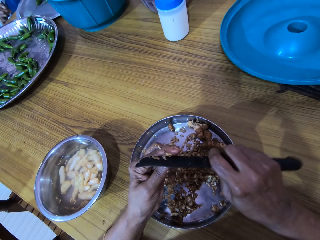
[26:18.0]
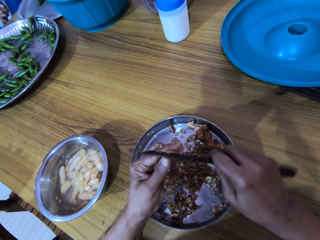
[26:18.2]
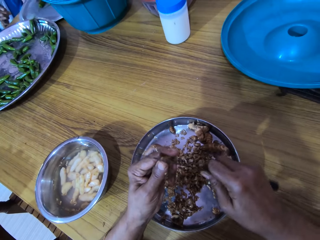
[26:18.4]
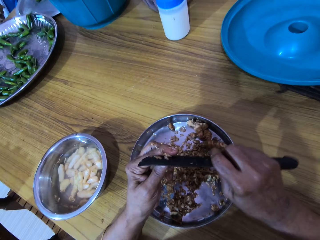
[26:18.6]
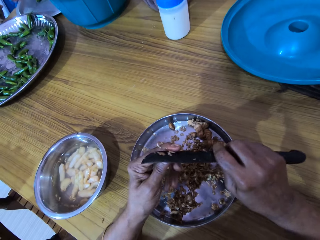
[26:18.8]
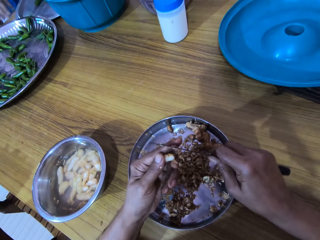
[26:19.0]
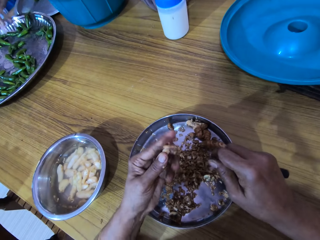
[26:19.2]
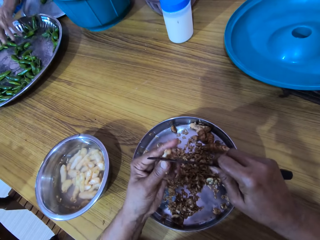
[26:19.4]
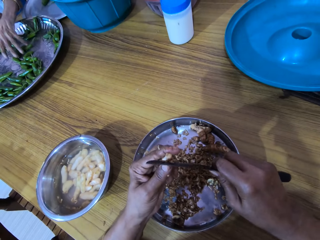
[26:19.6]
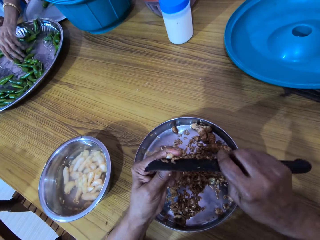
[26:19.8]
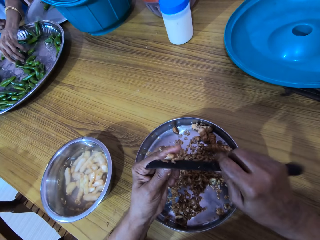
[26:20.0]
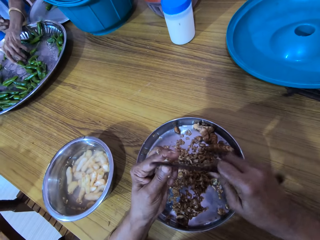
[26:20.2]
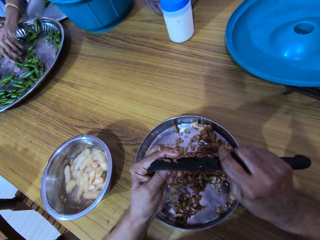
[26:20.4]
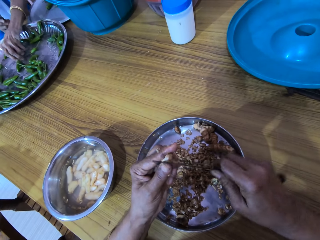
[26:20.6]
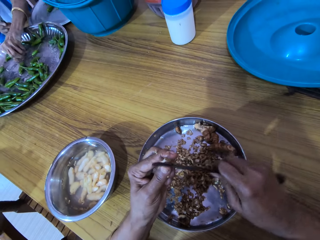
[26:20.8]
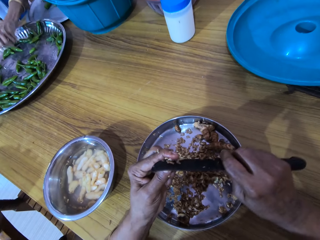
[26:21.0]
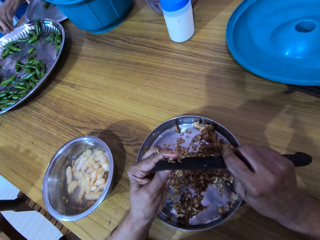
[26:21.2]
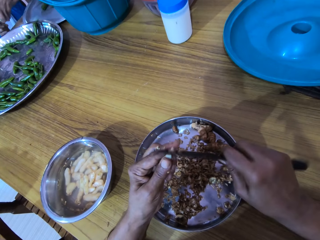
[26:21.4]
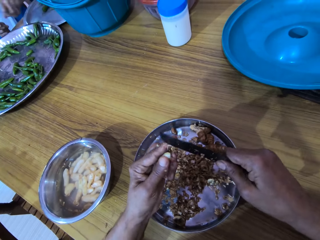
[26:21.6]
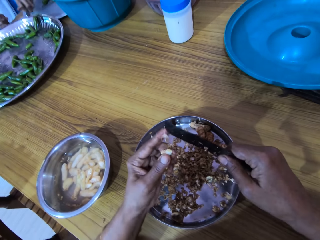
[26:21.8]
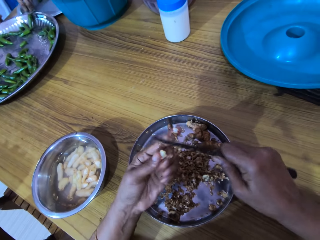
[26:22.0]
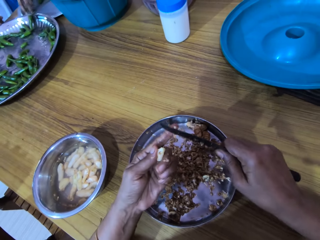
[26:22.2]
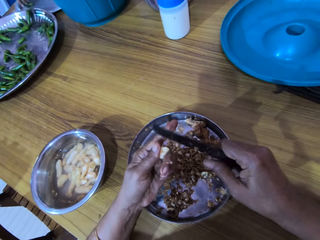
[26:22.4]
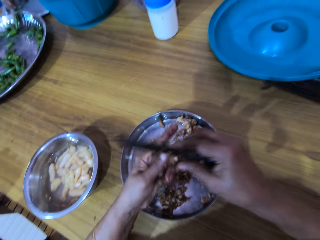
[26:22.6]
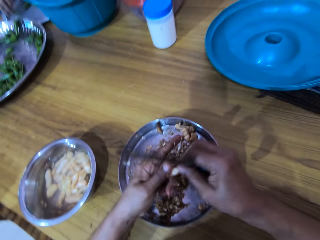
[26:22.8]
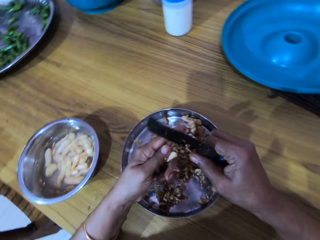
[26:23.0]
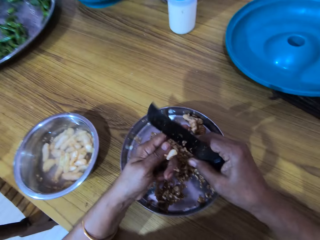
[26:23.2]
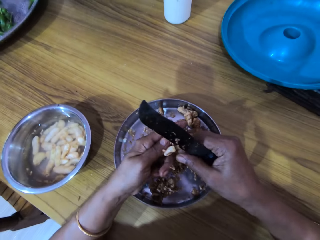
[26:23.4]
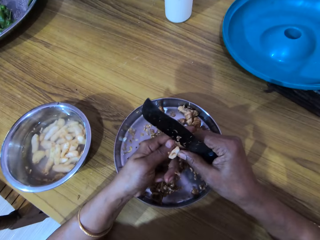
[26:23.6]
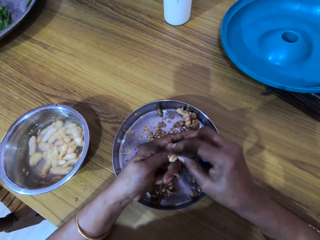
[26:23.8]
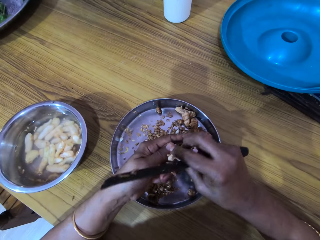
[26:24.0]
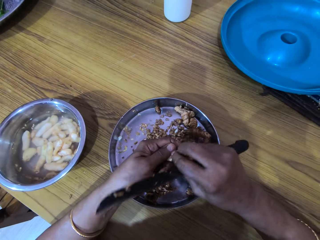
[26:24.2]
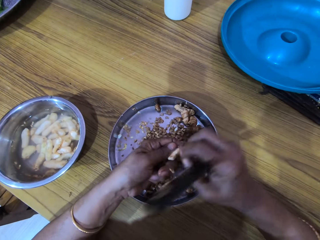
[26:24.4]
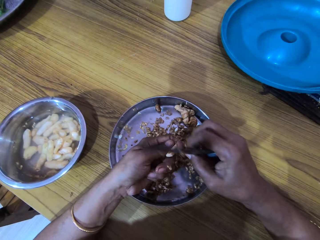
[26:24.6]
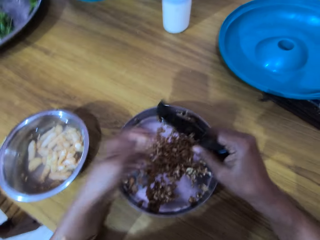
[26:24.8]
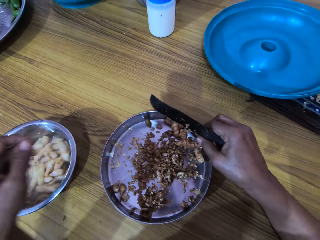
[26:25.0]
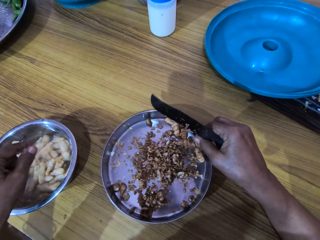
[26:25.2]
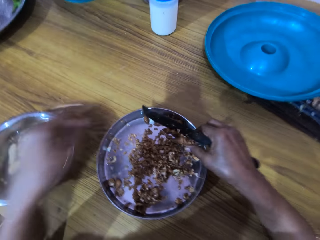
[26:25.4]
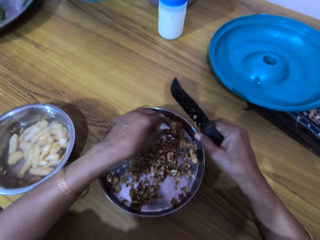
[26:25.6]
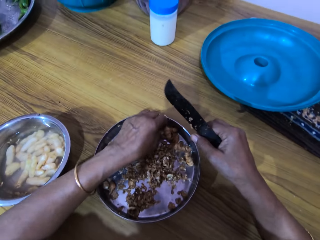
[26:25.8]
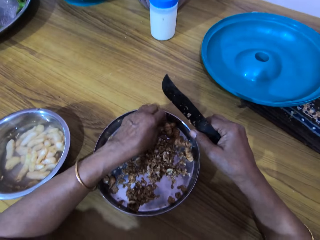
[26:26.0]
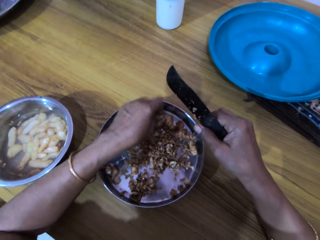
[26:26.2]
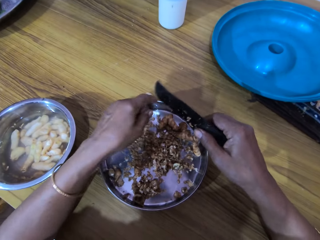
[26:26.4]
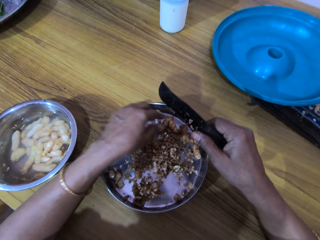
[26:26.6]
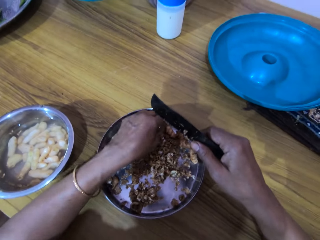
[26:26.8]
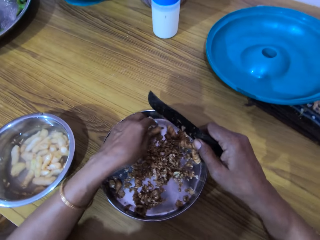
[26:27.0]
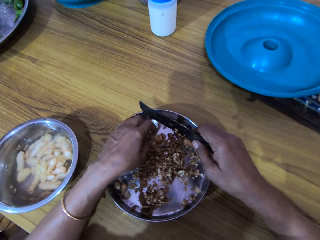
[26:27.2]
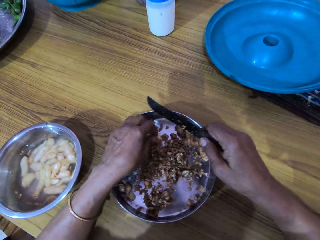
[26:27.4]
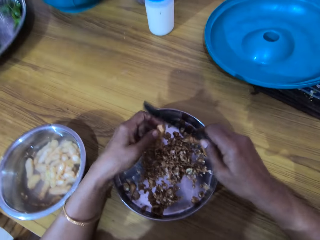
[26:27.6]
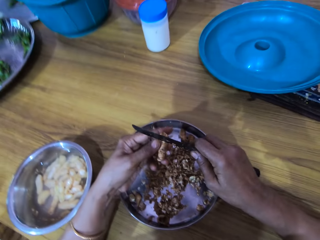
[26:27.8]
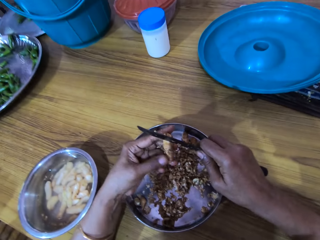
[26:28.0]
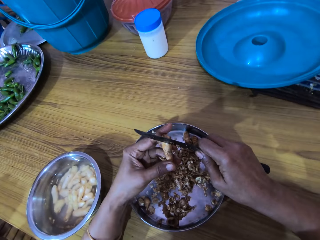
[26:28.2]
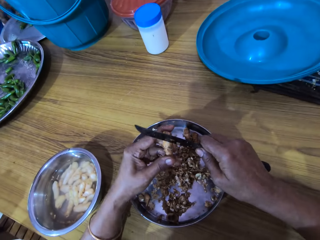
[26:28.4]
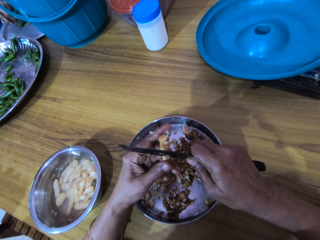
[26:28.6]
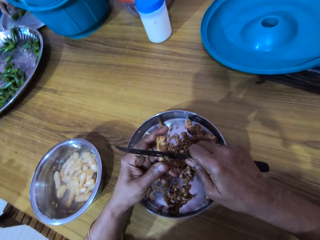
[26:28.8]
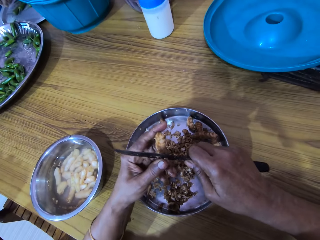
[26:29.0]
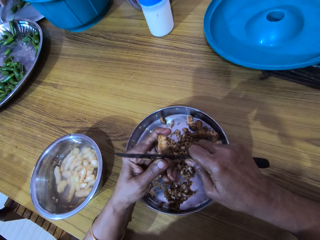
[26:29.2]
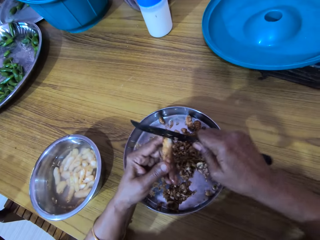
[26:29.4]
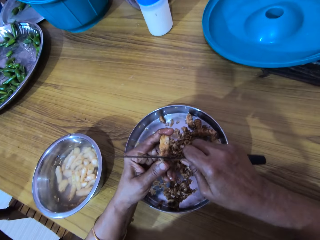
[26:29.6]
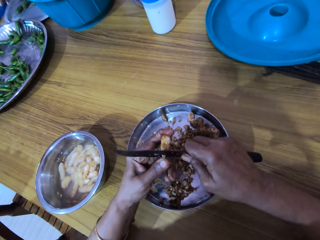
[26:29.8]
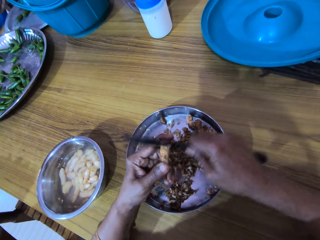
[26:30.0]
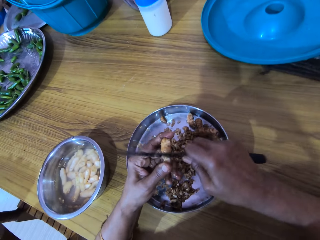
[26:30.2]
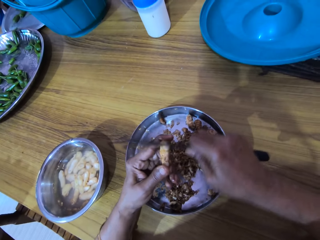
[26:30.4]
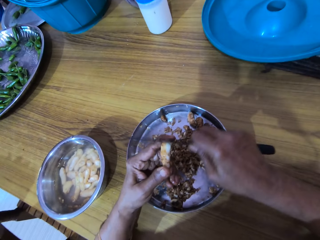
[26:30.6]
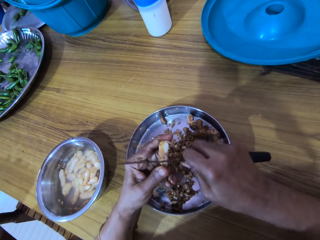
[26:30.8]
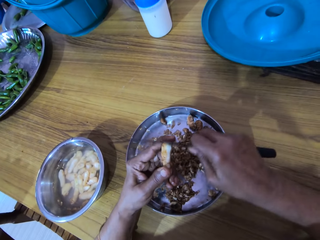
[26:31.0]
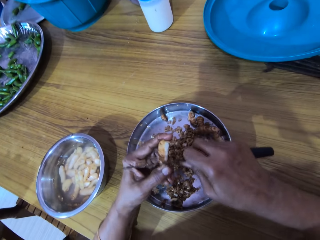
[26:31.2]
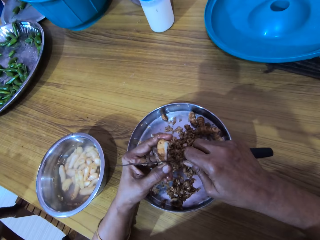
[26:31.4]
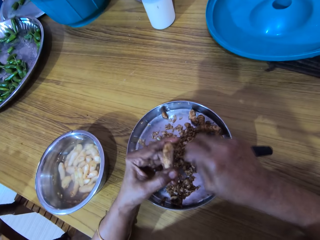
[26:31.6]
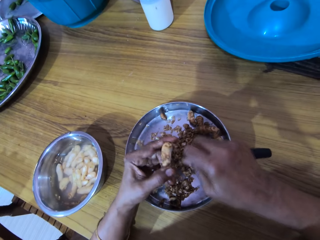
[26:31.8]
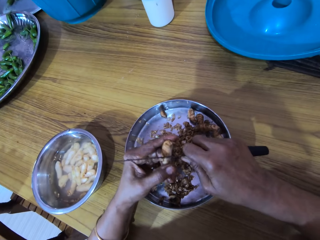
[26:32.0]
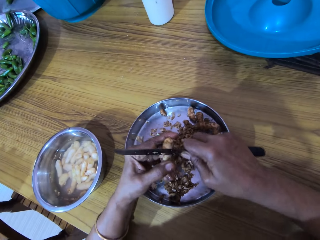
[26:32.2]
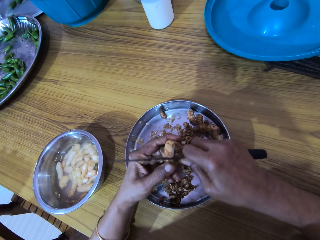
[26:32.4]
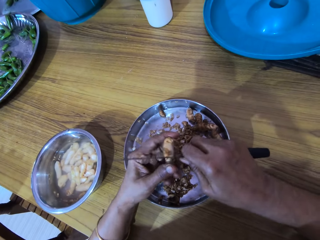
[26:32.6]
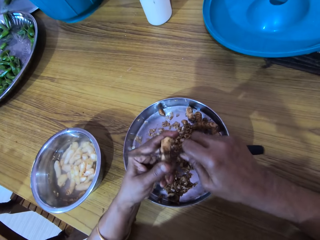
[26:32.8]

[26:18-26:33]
The woman picks some chili peppers from the tray on the table with her left hand and drops the chili peppers on the tray on the table with her left hand. The camera wearer peels the ginger in her left hand with her right hand. She drops the ginger in the bowl on the table with her left hand. She picks the ginger from the plate on the table with her left hand. She peels the ginger in her left hand with the knife in her right hand.

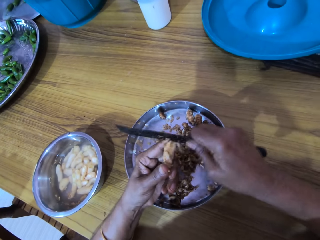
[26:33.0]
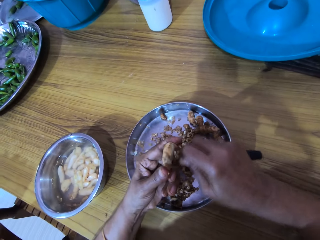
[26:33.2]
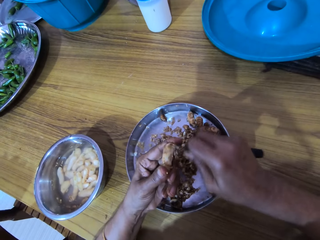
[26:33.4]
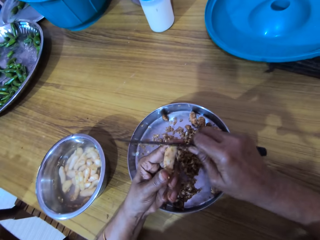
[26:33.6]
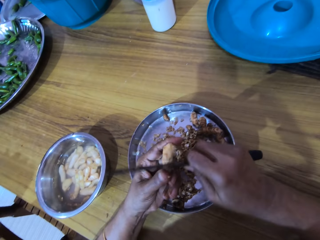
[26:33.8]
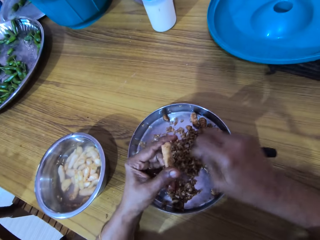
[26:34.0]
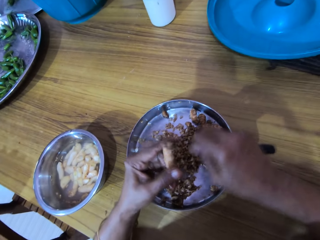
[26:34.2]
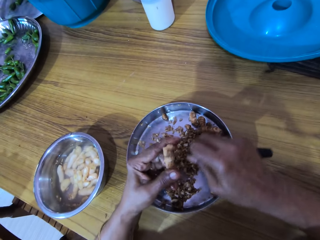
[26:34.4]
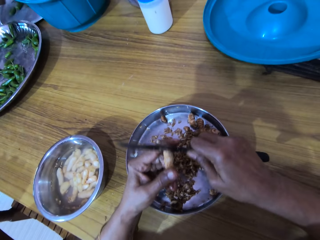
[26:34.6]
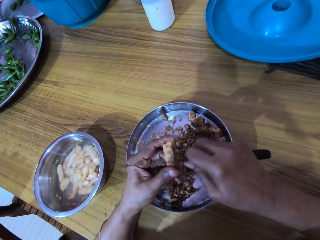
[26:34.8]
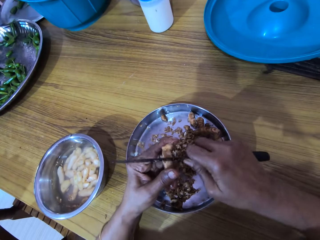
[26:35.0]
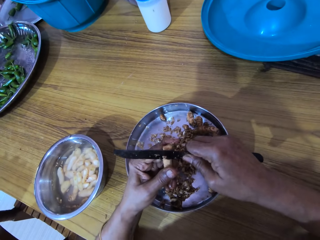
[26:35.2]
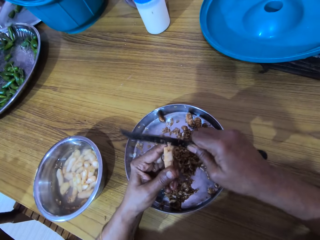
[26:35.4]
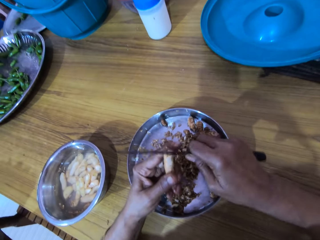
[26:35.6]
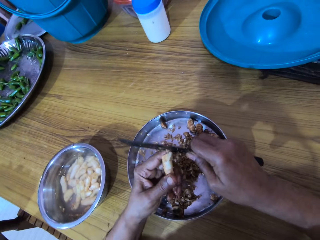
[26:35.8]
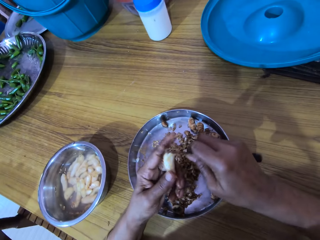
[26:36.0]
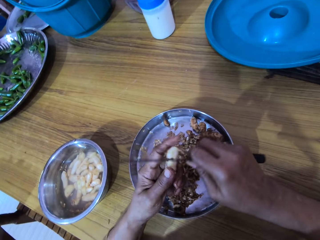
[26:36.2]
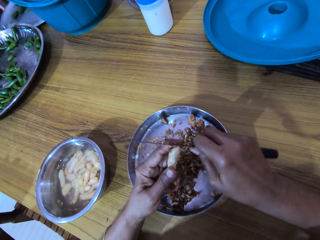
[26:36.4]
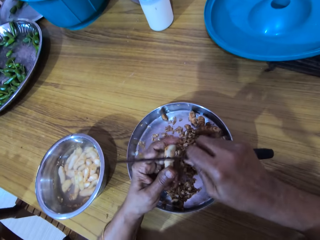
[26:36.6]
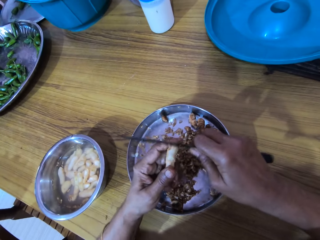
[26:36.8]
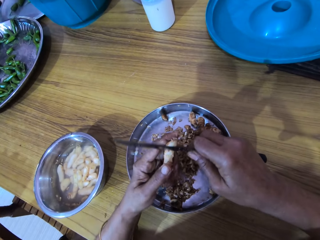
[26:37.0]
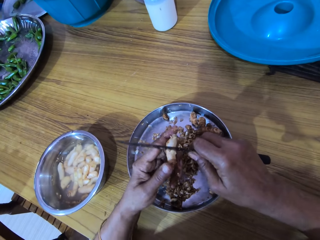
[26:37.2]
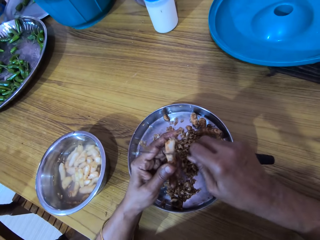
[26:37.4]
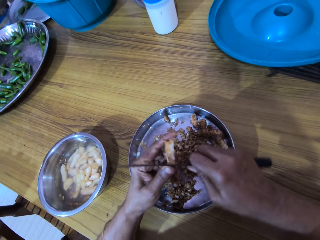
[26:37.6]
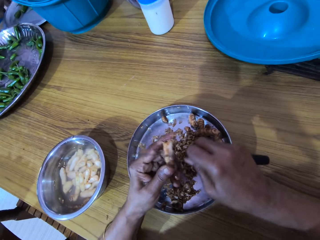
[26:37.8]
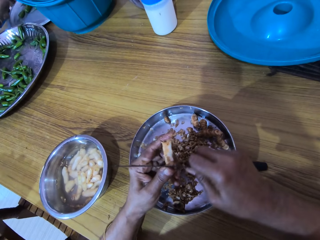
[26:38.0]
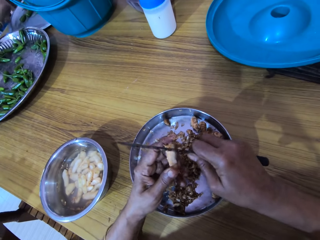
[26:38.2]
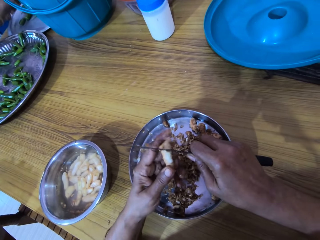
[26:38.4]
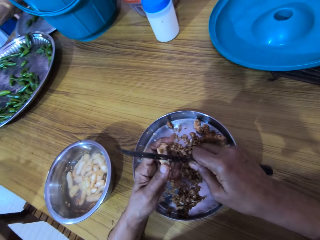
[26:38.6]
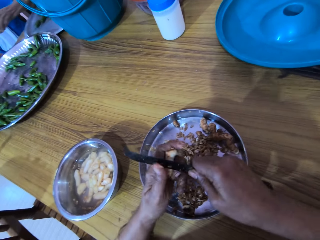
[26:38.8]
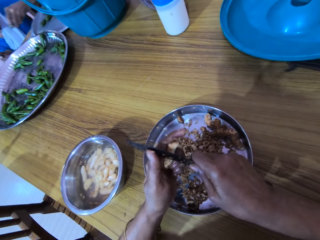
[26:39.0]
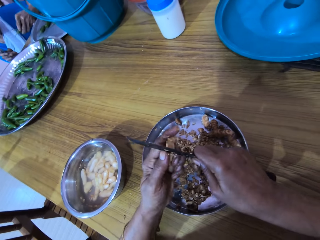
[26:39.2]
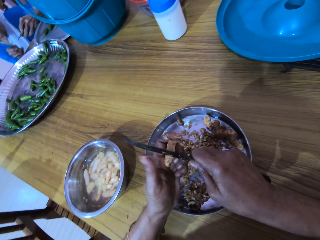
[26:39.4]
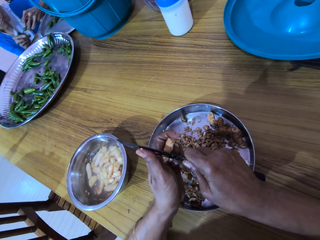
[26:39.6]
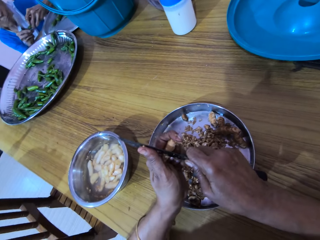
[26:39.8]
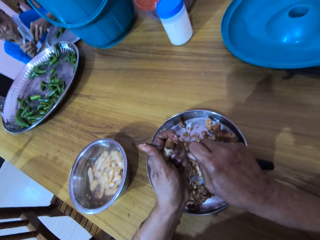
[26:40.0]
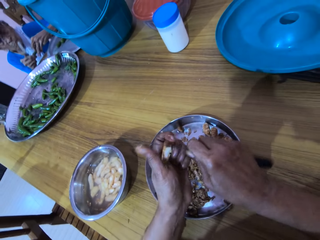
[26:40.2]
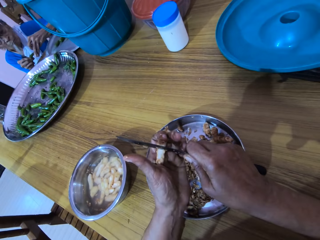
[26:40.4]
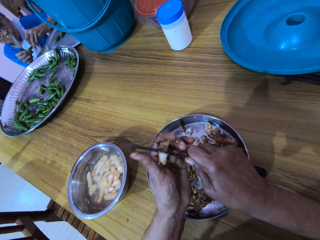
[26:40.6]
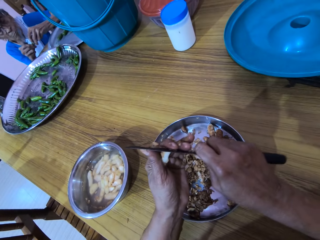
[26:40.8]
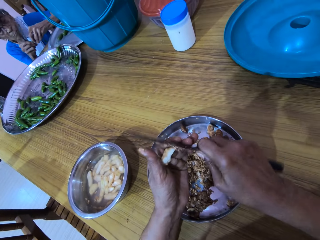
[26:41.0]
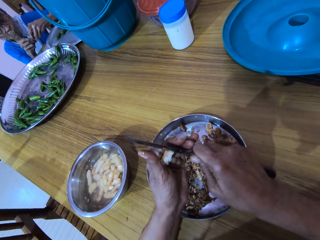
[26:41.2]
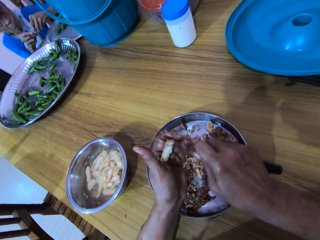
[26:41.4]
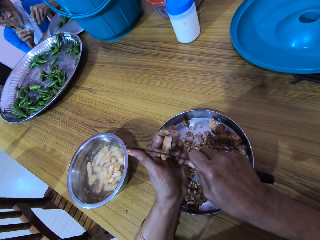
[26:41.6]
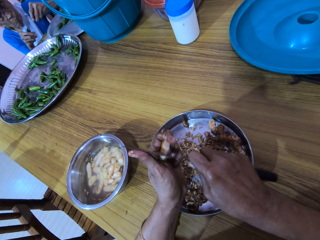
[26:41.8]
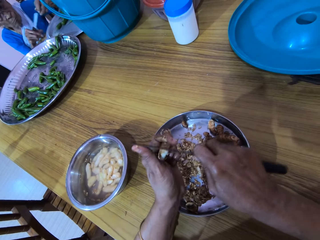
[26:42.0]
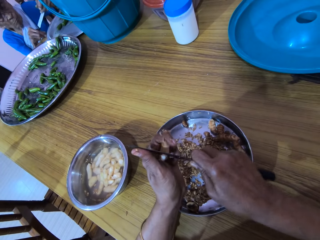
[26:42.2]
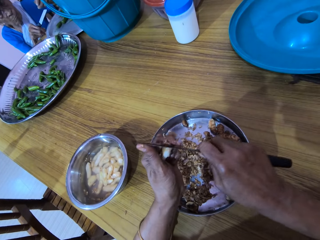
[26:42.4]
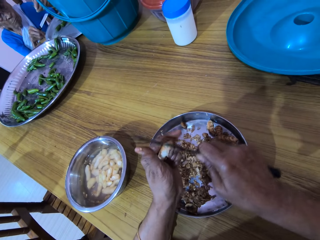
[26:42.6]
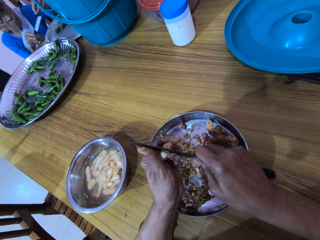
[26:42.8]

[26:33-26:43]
The woman cuts a chili pepper in her left hand with the knife in her right hand.
